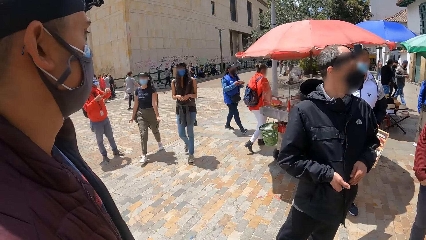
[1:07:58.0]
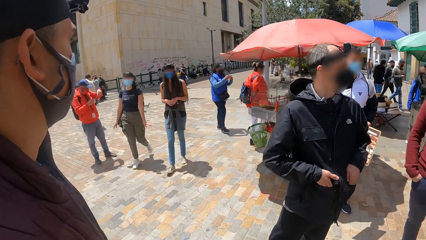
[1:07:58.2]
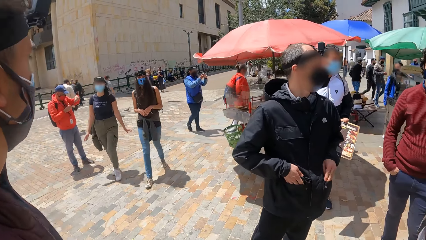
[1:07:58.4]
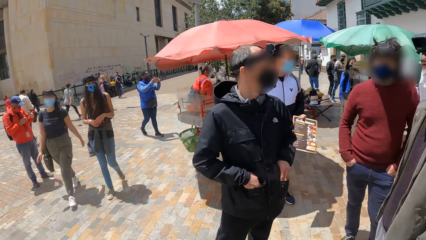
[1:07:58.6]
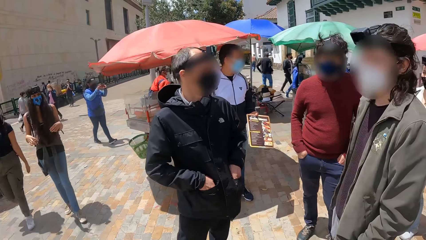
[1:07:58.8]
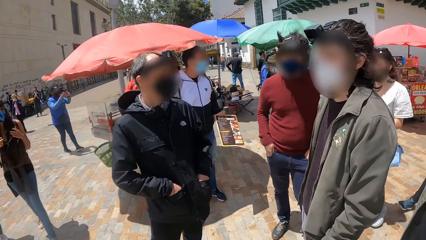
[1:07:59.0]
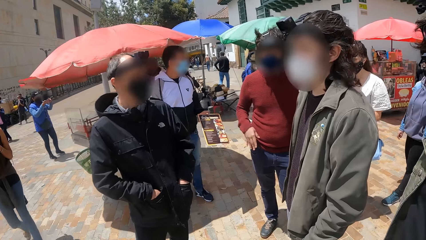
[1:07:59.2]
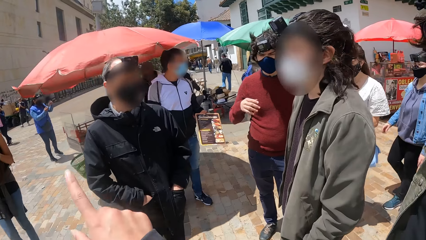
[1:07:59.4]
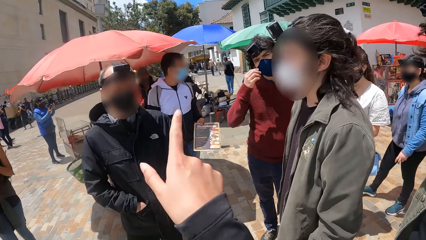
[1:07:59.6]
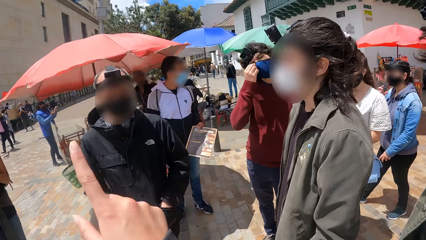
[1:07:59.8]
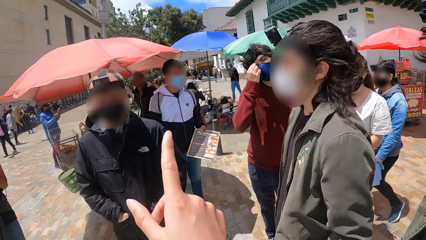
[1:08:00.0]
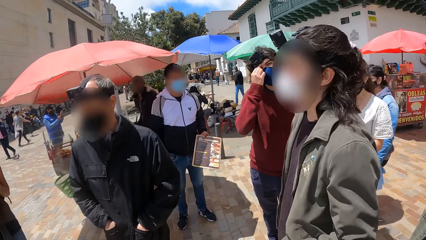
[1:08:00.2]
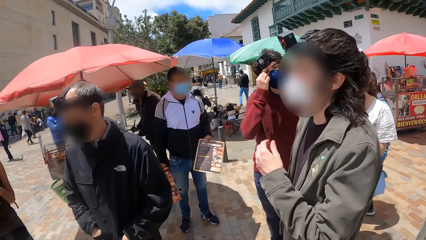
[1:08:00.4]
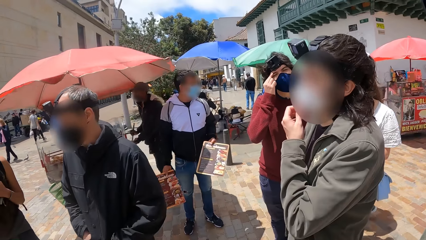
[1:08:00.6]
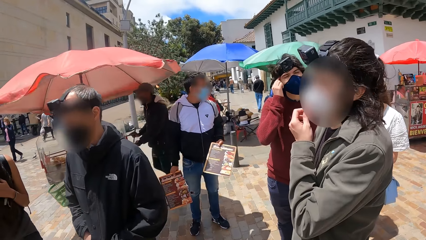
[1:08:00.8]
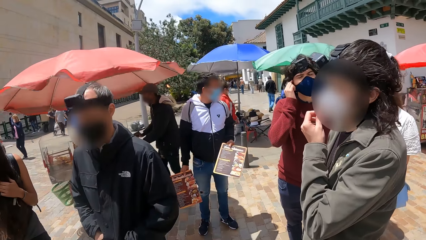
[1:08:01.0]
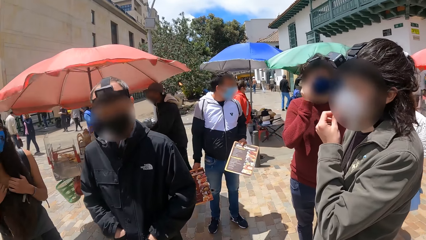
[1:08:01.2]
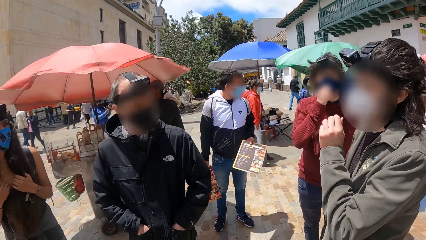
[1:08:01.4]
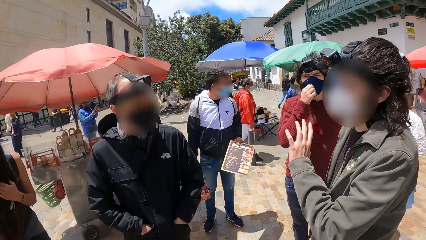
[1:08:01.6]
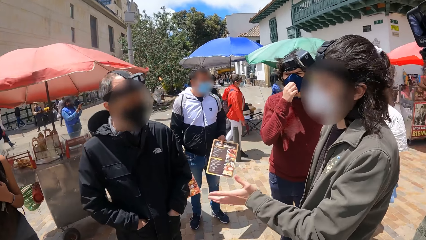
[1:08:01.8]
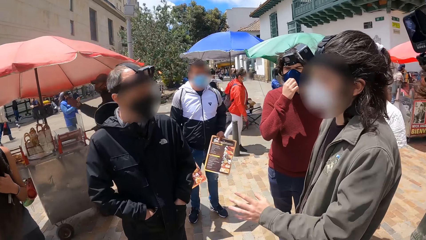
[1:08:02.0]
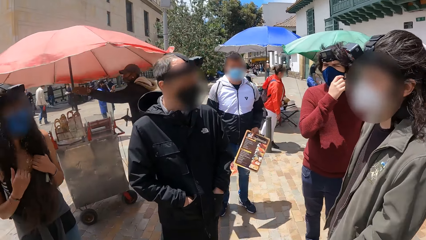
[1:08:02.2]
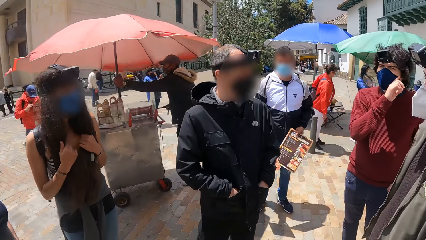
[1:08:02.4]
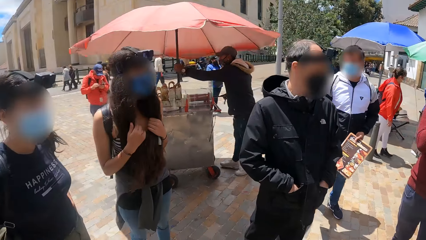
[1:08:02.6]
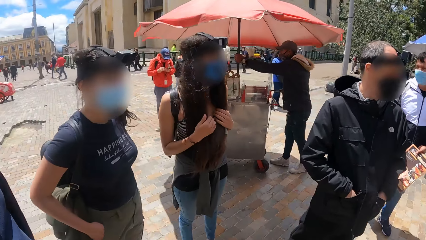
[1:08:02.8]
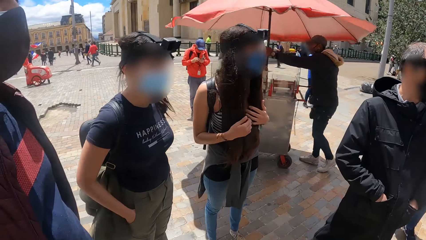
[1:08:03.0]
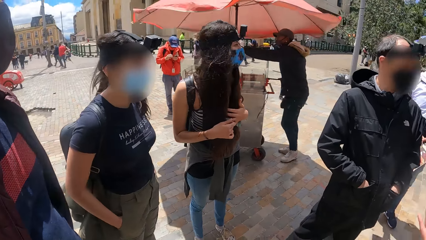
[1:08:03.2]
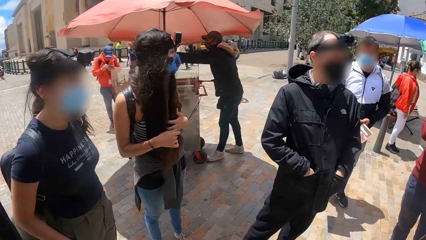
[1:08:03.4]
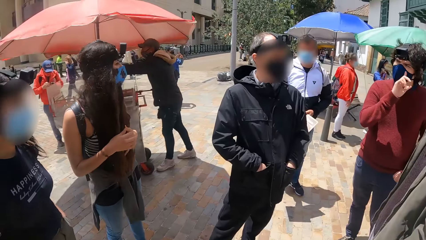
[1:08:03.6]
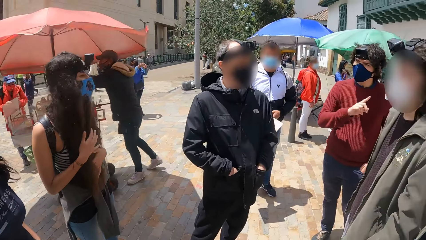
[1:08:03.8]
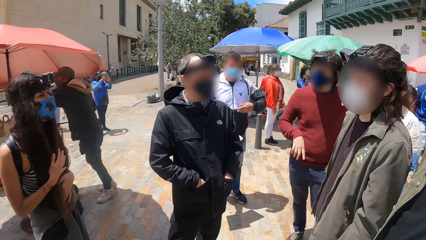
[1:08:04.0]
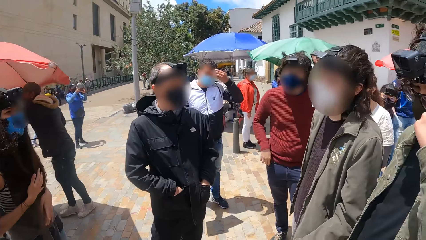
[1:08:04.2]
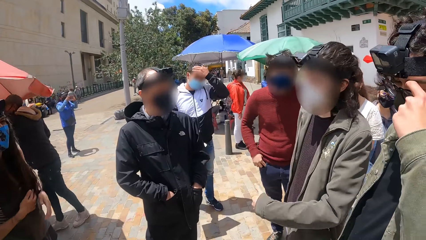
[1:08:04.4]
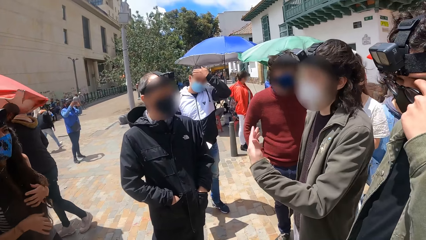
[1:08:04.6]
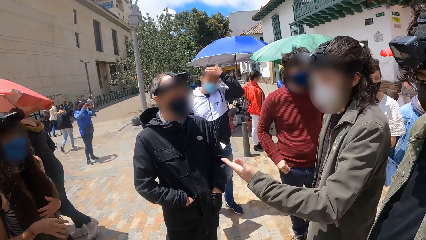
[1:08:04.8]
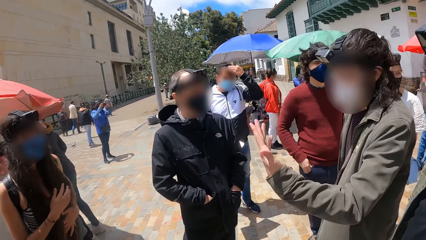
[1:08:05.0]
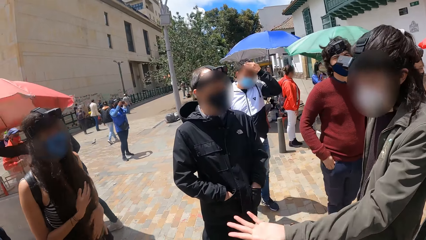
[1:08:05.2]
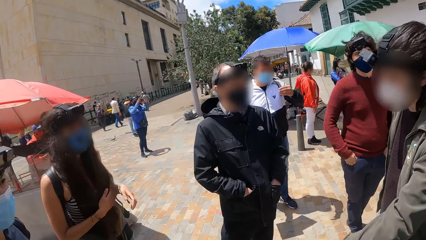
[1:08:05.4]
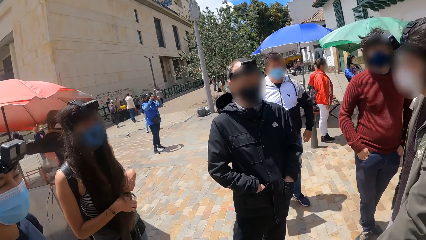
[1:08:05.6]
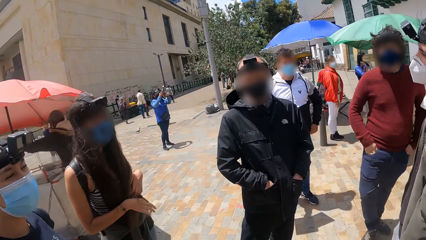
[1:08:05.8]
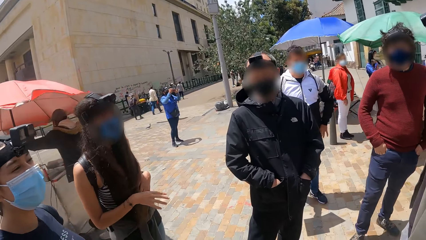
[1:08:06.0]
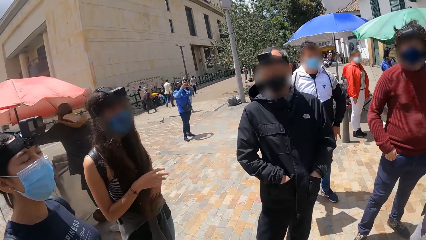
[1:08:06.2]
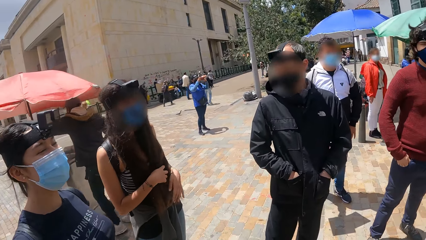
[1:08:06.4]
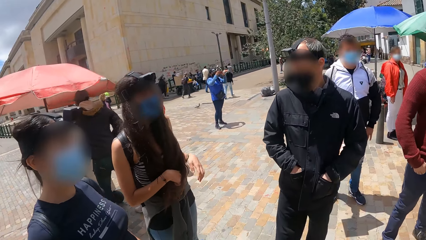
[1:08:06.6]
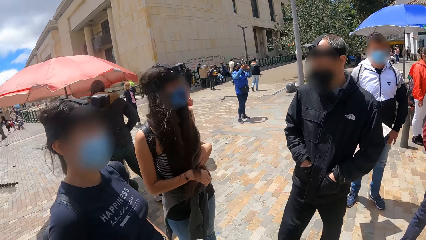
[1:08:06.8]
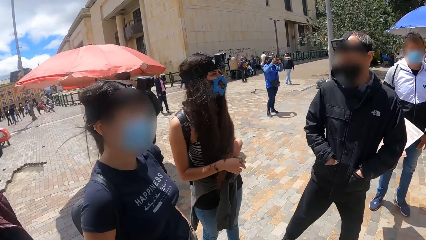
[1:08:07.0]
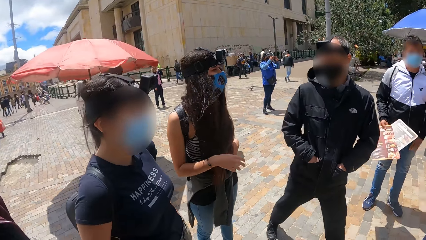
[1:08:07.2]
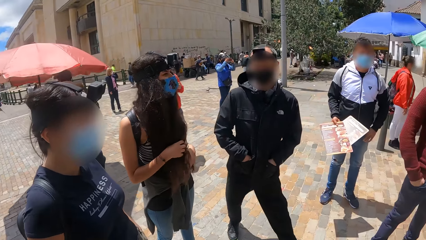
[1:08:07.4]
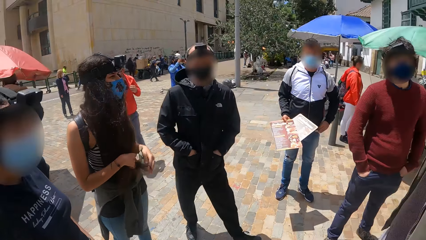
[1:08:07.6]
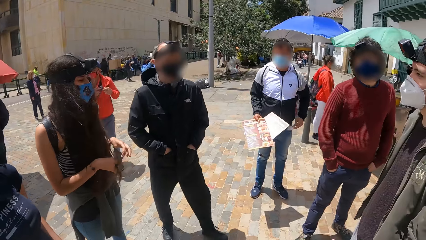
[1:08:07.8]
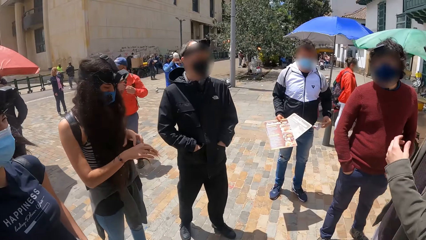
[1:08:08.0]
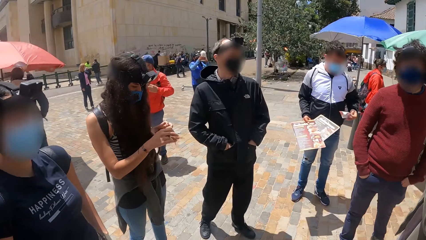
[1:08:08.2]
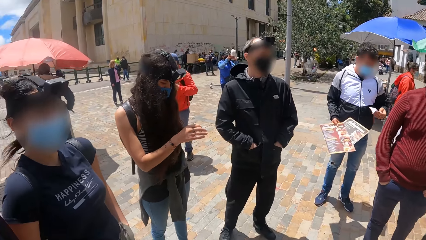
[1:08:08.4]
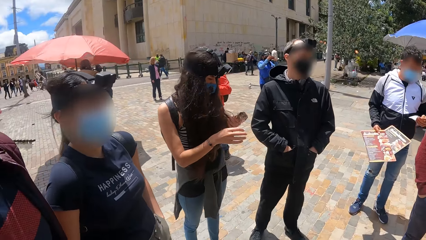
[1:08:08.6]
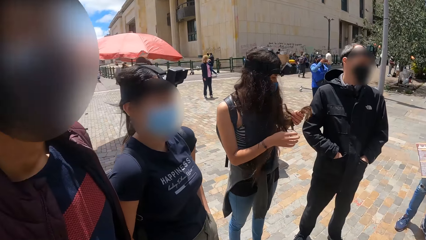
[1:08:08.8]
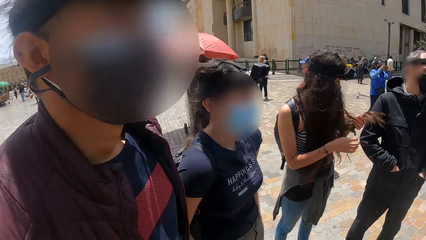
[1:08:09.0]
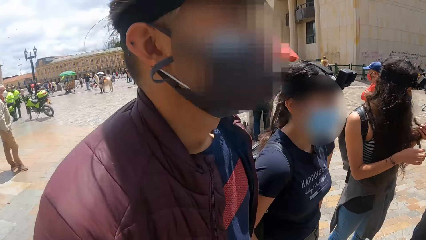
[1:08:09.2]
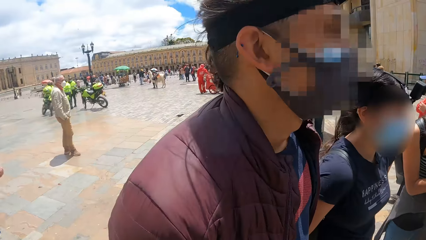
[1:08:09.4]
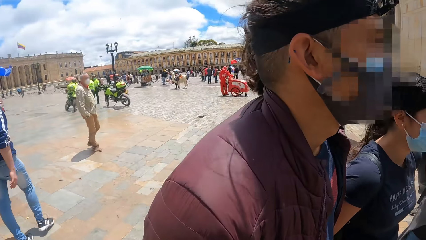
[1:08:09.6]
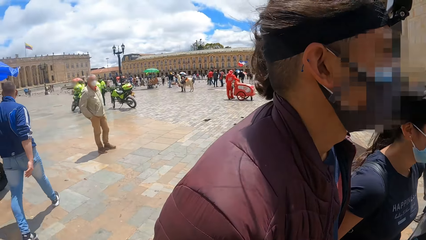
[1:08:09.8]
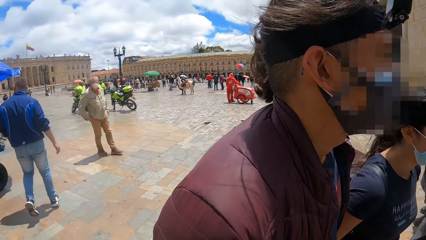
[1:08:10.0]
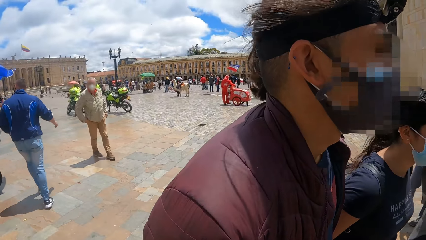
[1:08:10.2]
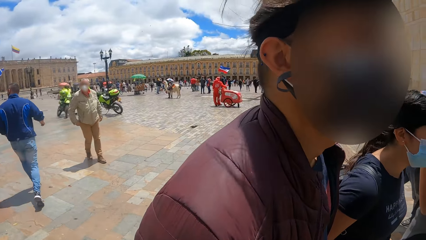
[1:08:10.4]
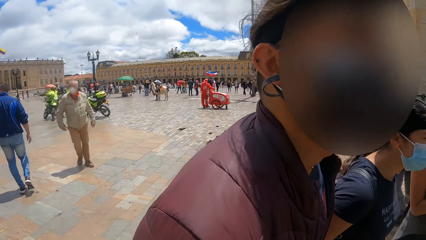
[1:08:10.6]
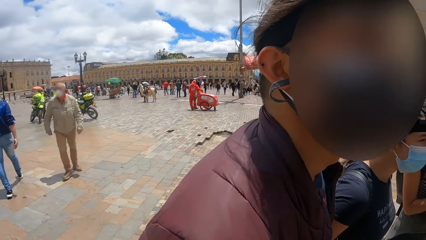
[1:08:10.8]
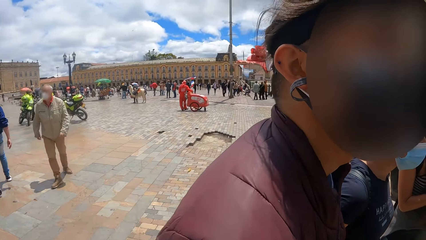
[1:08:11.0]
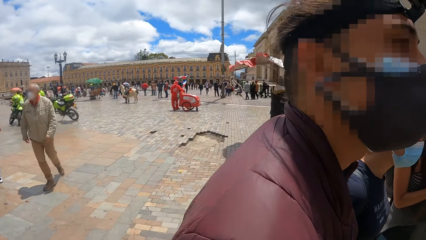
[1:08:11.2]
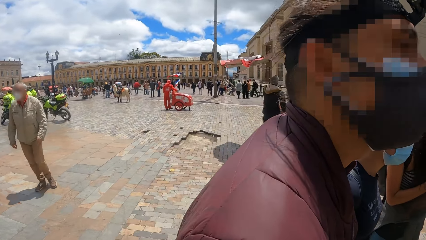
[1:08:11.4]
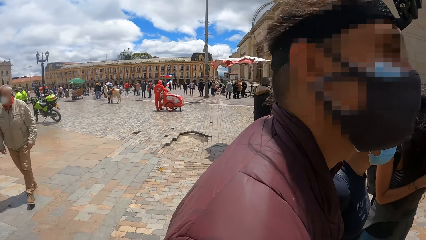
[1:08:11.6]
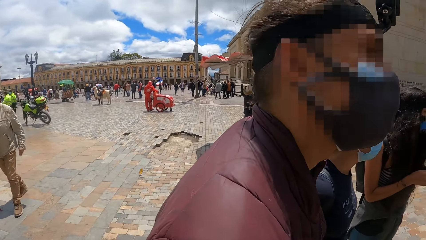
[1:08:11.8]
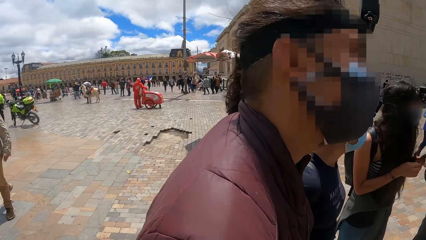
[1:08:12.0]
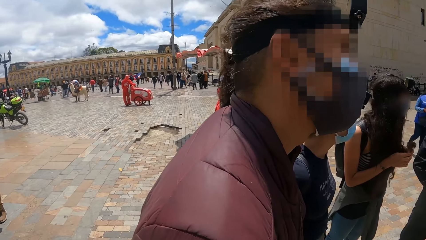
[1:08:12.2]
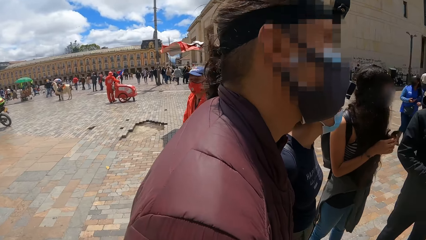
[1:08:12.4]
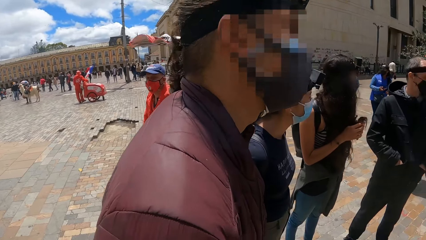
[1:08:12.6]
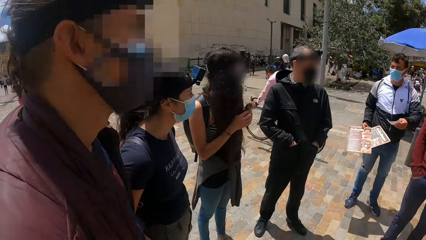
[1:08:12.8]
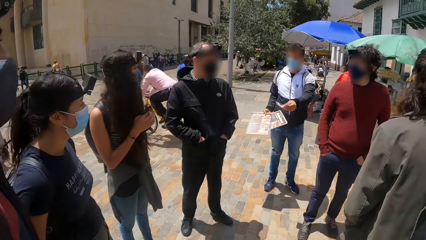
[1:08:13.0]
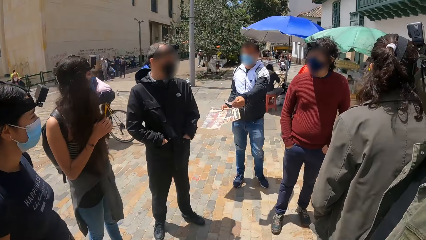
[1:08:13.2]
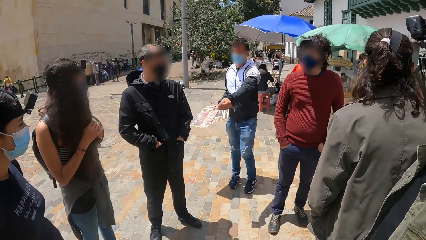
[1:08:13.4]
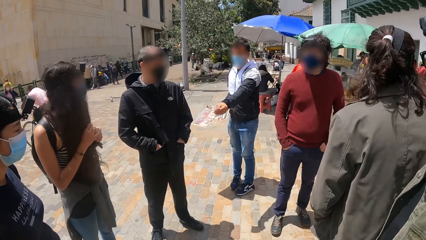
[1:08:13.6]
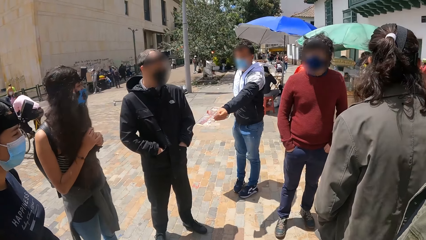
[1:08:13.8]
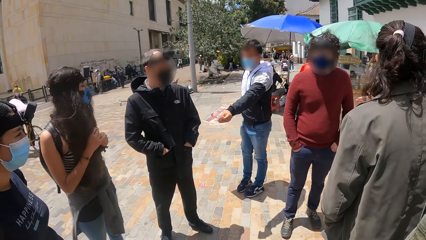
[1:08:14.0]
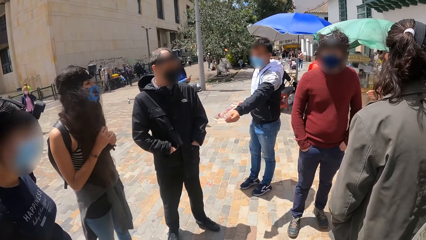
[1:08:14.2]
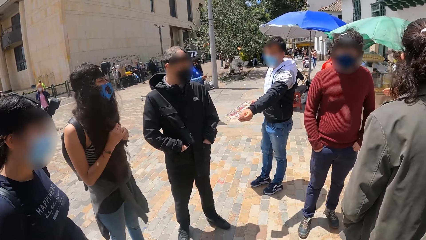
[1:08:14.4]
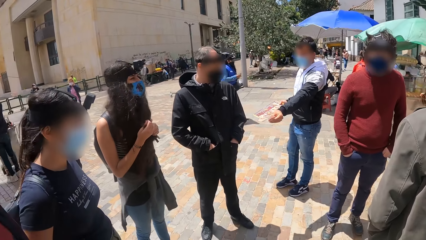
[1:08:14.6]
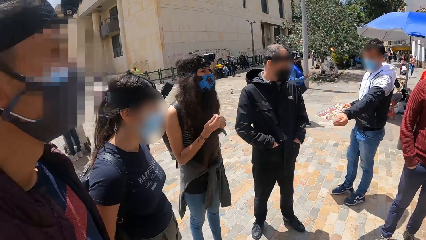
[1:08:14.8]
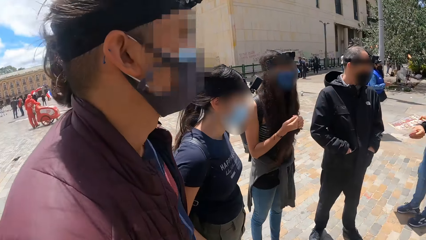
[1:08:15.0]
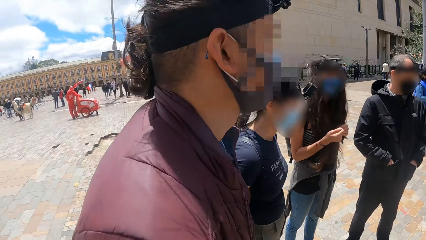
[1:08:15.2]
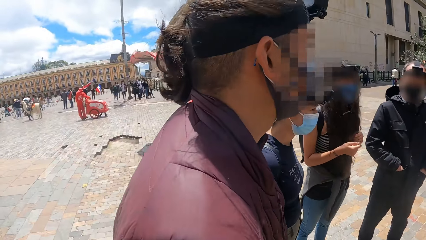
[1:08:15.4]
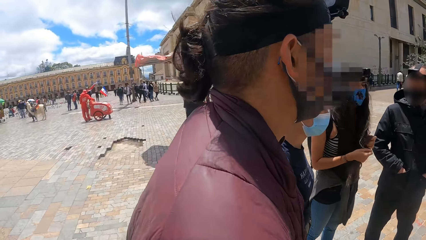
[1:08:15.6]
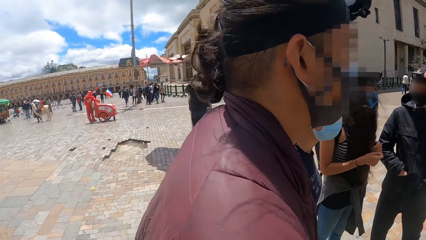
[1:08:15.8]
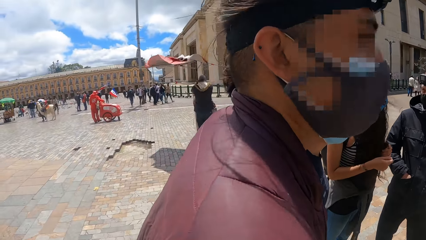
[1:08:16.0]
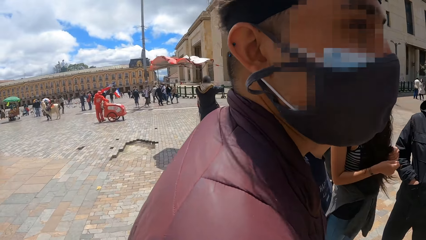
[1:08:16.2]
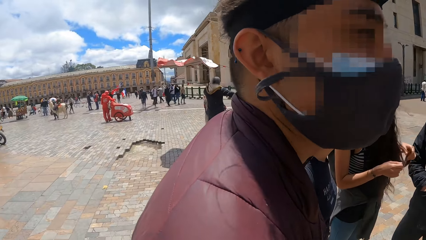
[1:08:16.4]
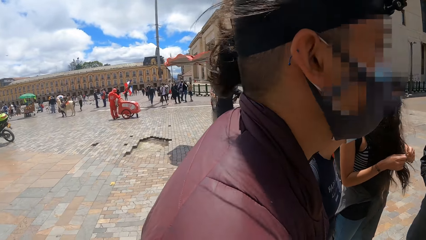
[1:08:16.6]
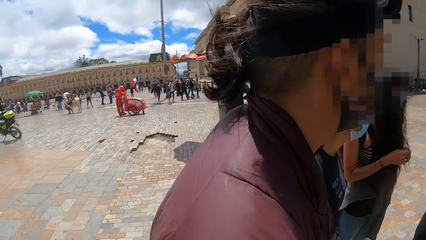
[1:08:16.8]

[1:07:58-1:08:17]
The camera wearer raises her hand. She interacts with a man. A person stands next to another person. A third person stands next to the first person. The camera wearer looks around. The second person steps back. The camera wearer looks around.
